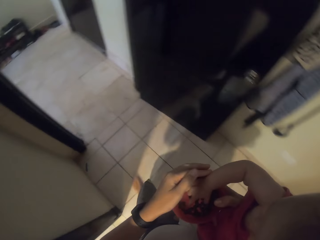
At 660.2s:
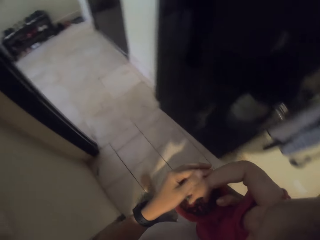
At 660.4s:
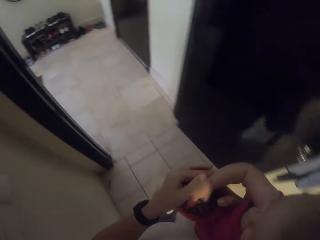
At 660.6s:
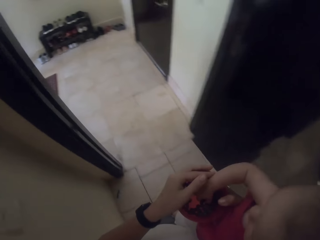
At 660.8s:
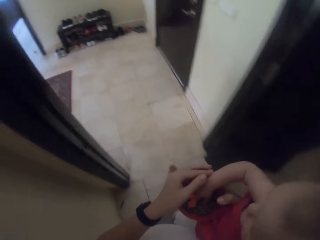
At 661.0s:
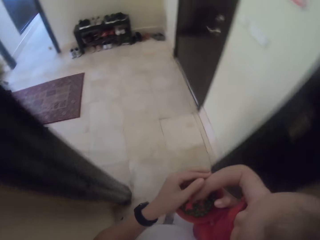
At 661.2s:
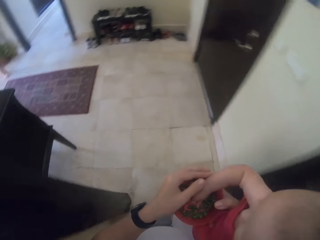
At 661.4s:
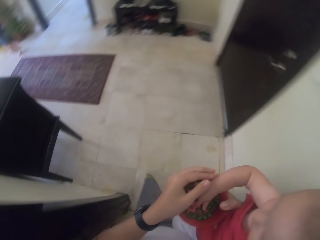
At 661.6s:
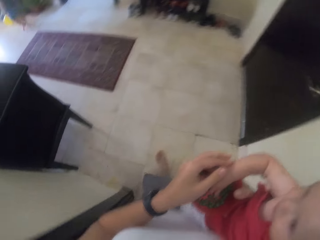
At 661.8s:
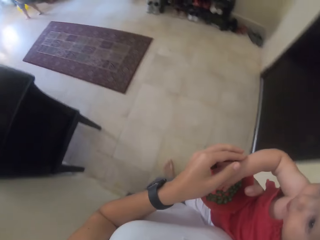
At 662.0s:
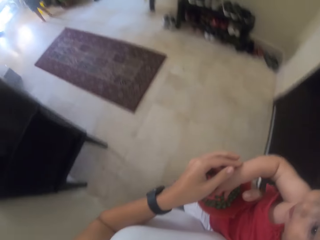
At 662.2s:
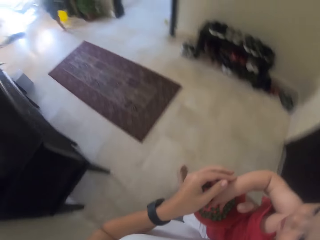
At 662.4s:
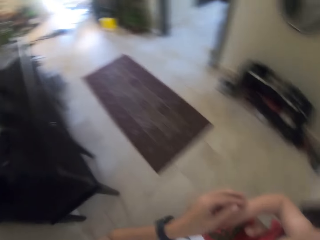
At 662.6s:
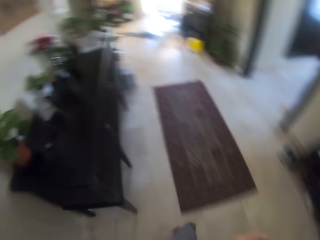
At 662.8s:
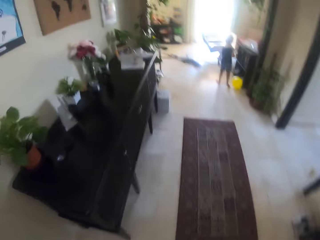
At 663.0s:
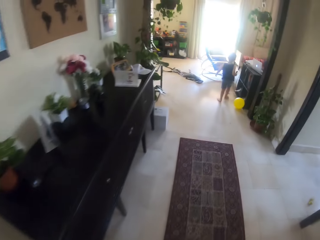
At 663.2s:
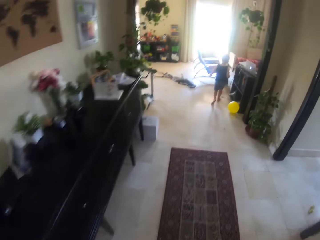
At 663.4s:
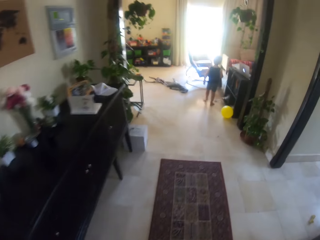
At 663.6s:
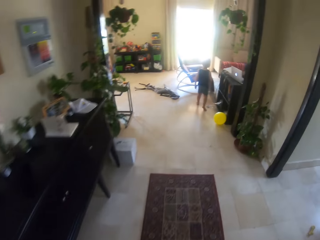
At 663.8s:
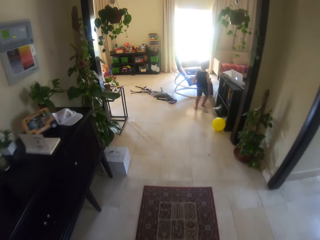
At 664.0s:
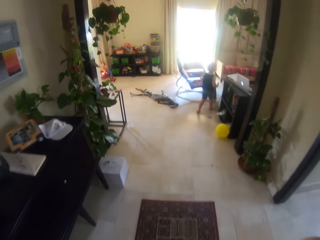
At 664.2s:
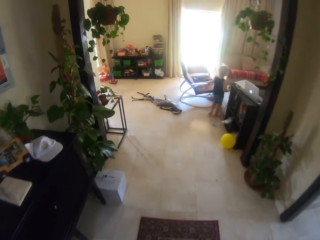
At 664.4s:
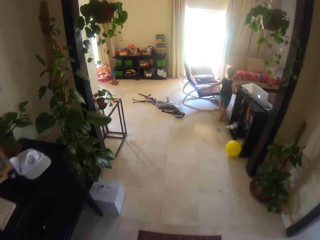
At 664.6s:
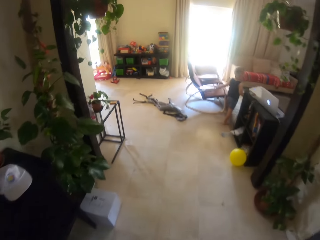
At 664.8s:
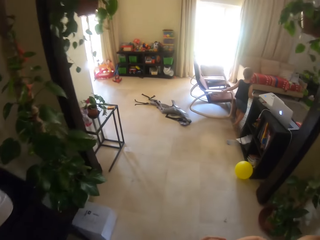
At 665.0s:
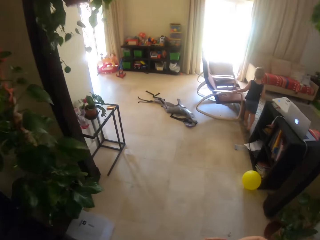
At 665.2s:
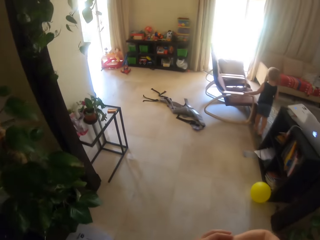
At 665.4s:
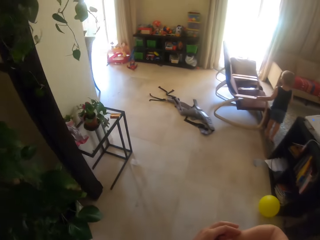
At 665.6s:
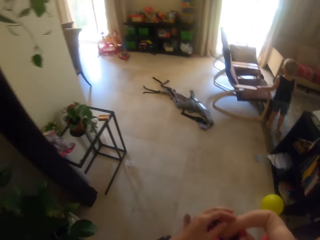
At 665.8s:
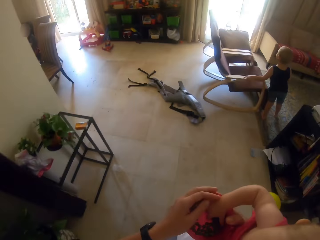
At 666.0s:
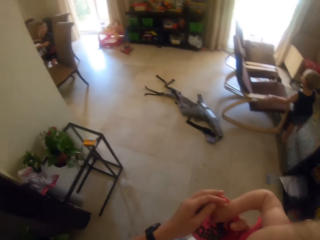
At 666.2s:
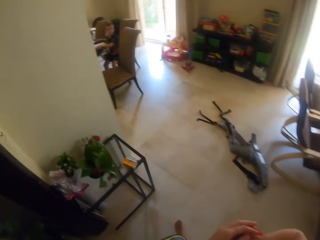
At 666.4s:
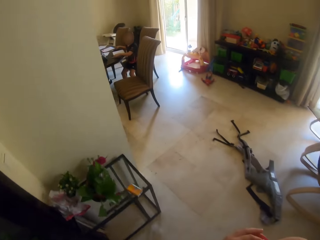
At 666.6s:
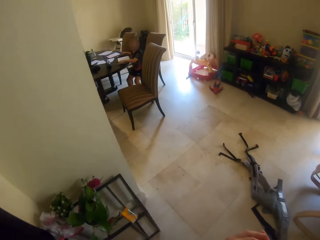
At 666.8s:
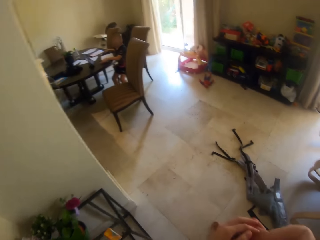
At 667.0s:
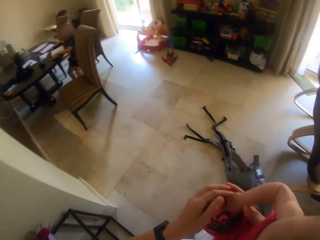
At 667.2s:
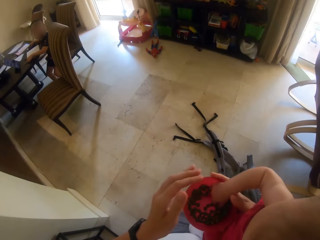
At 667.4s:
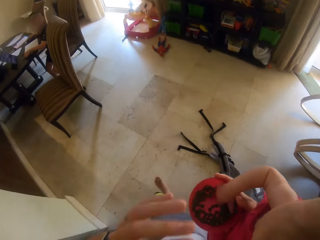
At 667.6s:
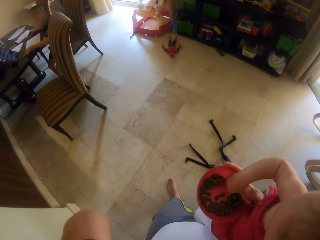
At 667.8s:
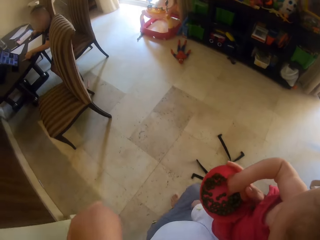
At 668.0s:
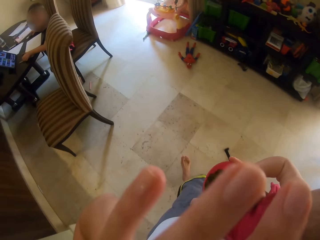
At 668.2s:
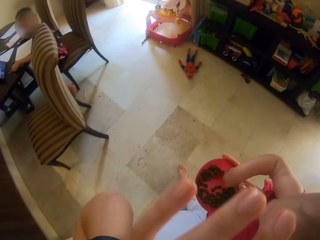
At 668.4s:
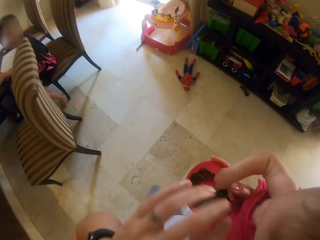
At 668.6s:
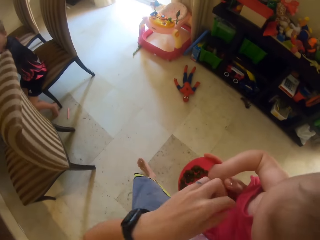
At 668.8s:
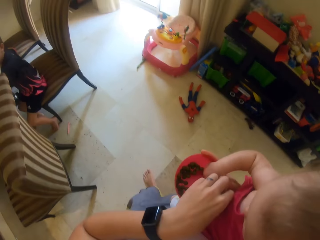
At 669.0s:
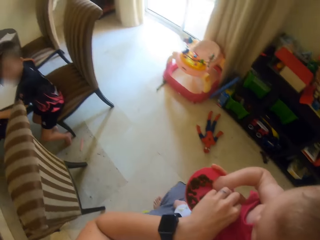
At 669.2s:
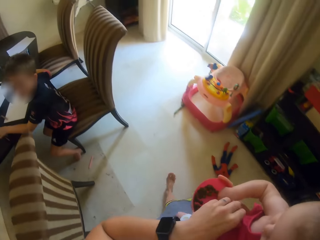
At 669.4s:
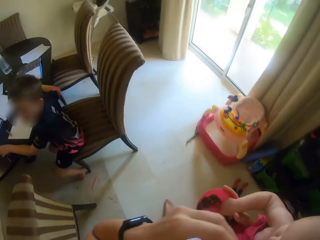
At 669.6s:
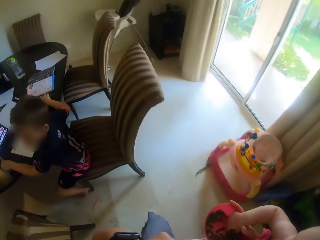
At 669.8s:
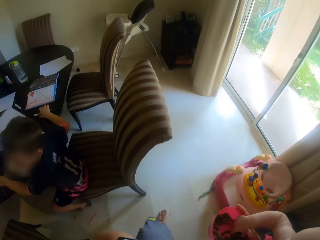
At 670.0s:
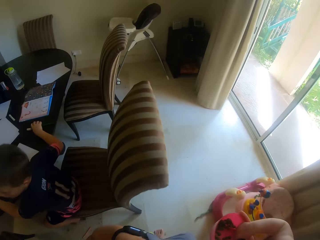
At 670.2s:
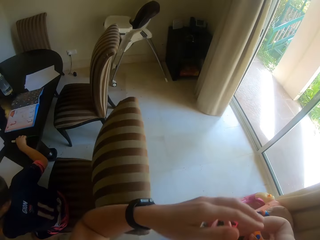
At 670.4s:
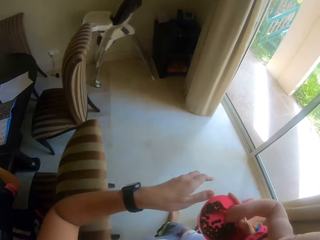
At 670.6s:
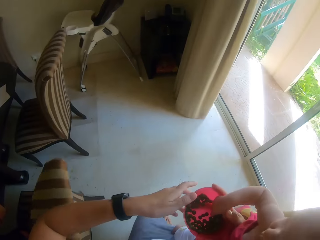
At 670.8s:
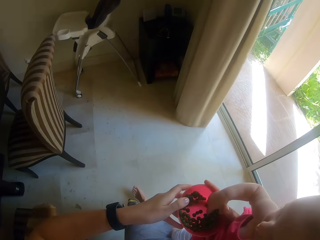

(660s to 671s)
The camera wearer walks into the room. He walks away. He walks around the room. A child walks around the room. The camera wearer moves his hand.

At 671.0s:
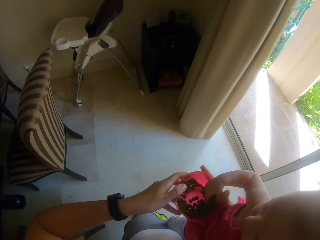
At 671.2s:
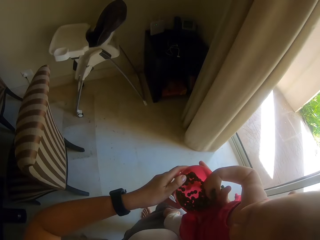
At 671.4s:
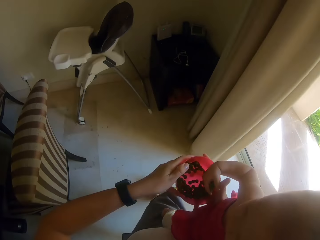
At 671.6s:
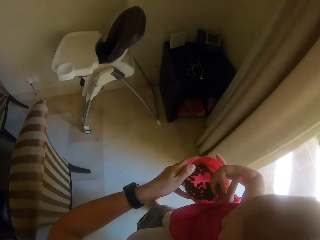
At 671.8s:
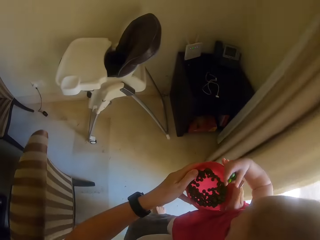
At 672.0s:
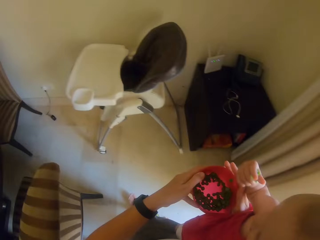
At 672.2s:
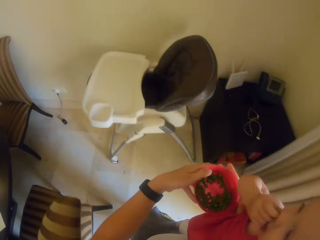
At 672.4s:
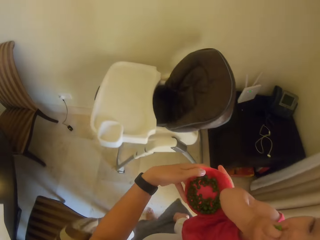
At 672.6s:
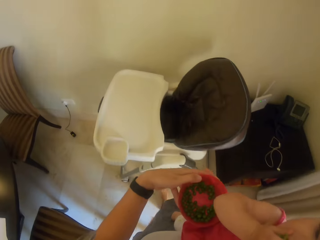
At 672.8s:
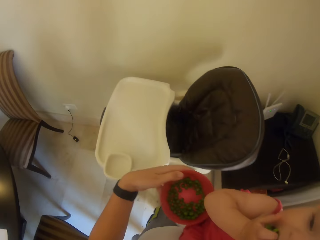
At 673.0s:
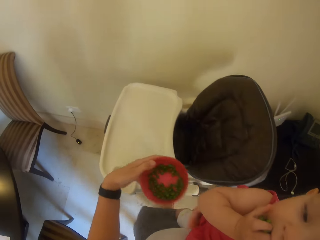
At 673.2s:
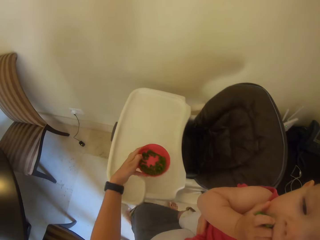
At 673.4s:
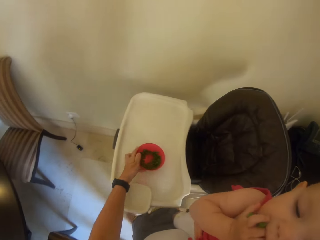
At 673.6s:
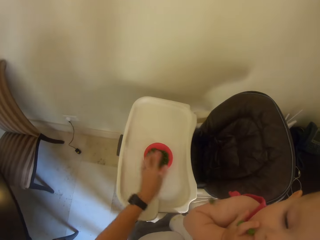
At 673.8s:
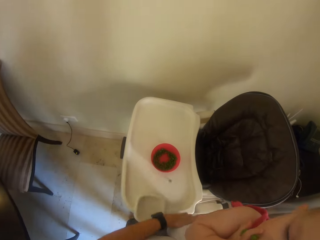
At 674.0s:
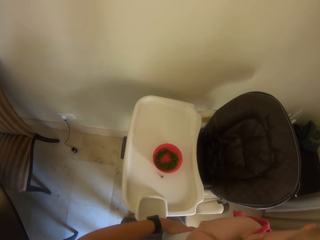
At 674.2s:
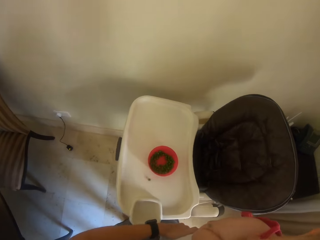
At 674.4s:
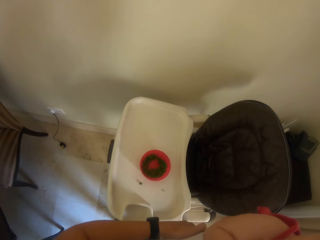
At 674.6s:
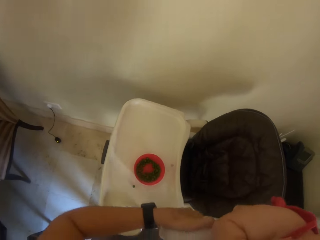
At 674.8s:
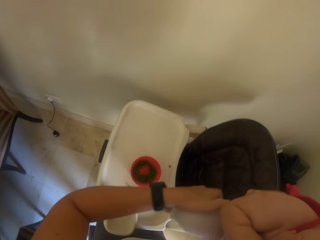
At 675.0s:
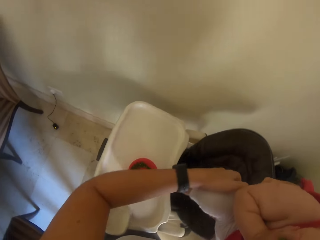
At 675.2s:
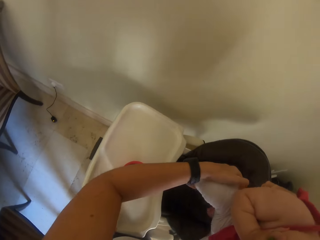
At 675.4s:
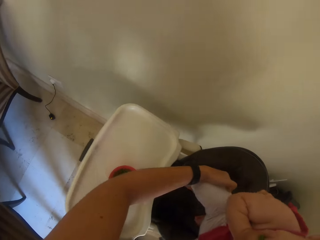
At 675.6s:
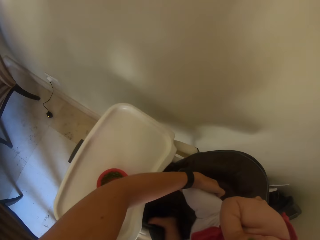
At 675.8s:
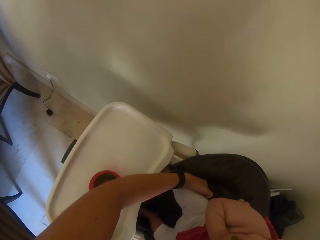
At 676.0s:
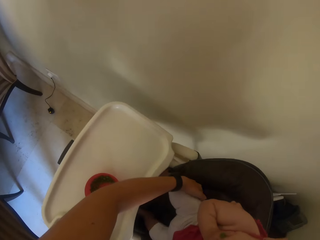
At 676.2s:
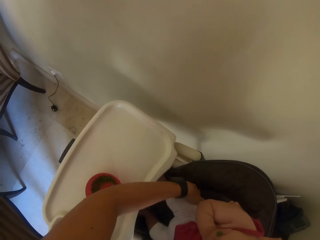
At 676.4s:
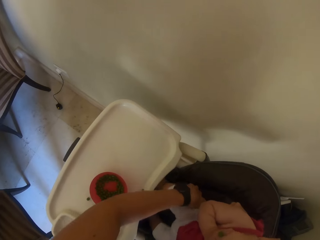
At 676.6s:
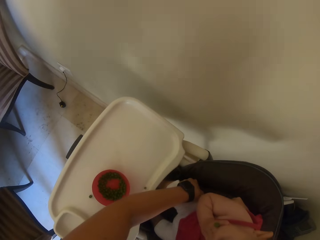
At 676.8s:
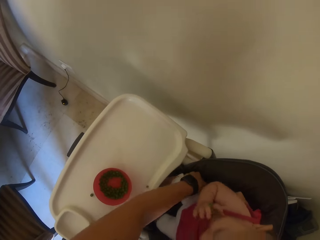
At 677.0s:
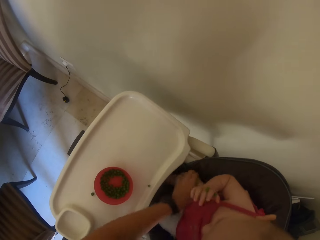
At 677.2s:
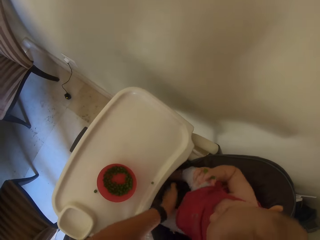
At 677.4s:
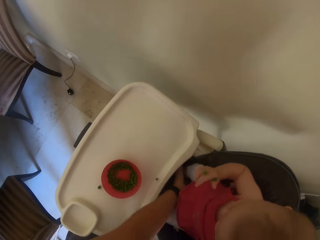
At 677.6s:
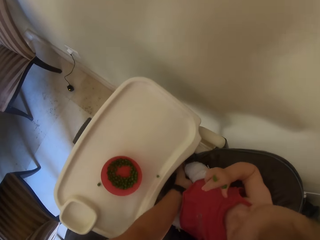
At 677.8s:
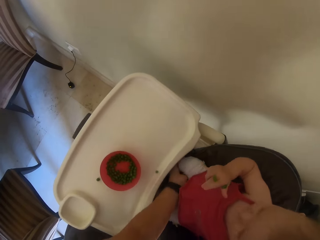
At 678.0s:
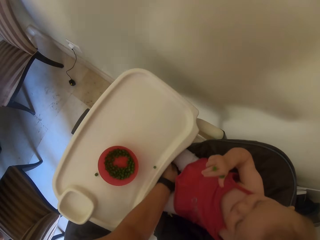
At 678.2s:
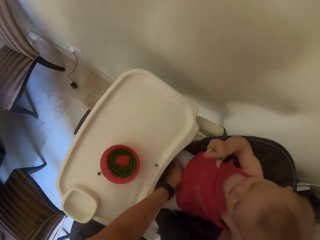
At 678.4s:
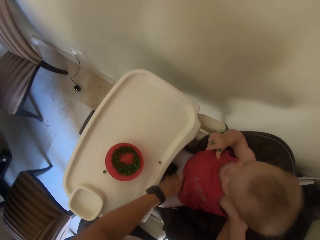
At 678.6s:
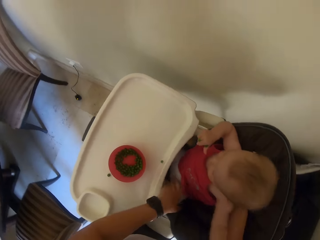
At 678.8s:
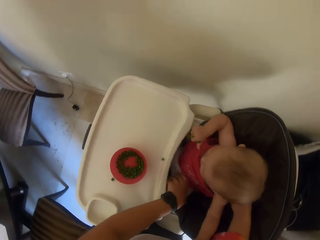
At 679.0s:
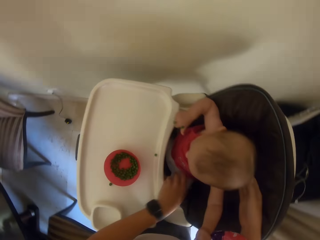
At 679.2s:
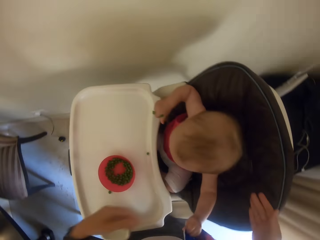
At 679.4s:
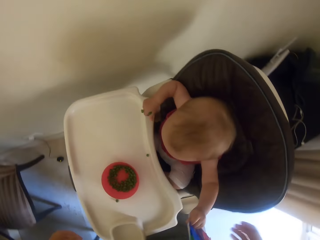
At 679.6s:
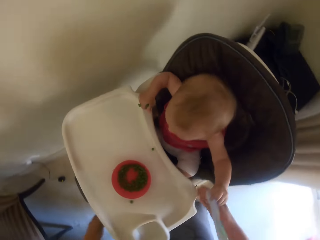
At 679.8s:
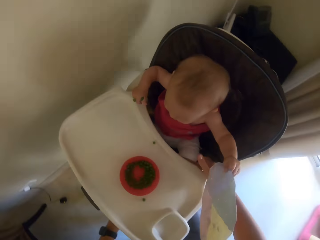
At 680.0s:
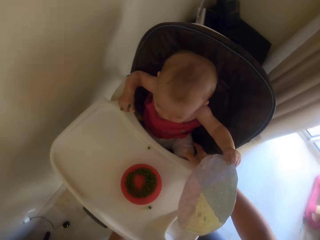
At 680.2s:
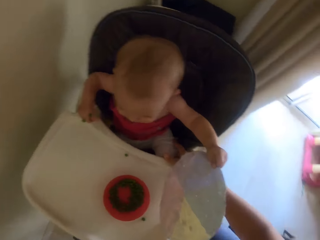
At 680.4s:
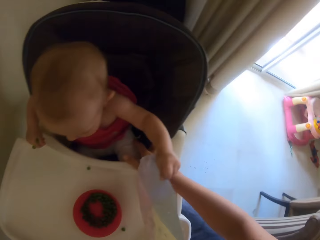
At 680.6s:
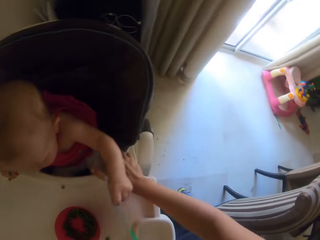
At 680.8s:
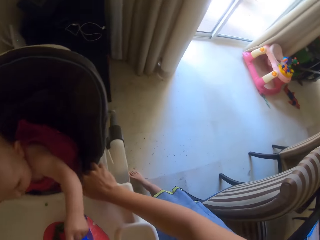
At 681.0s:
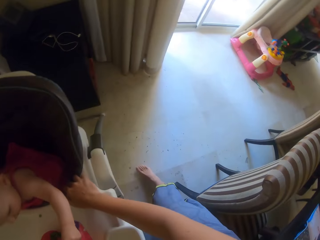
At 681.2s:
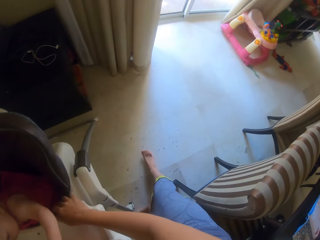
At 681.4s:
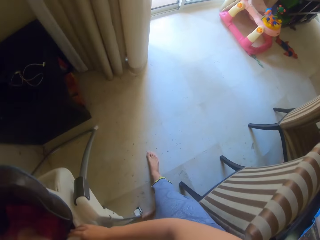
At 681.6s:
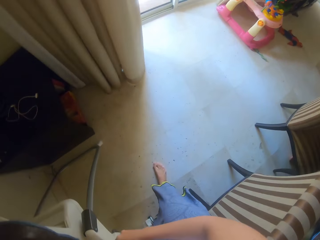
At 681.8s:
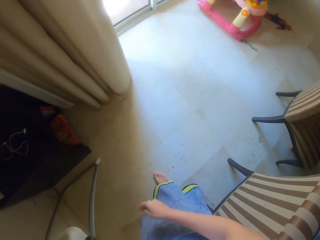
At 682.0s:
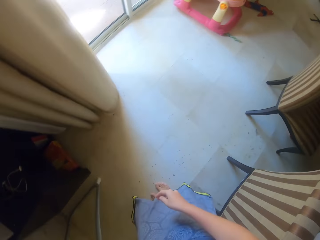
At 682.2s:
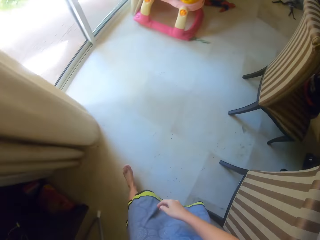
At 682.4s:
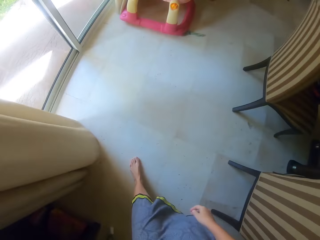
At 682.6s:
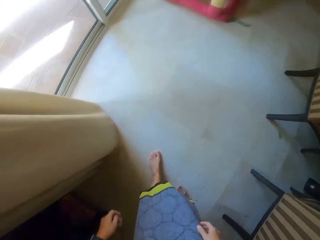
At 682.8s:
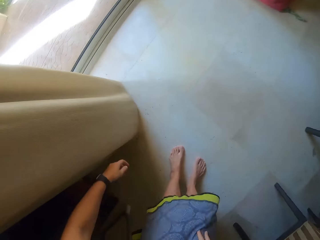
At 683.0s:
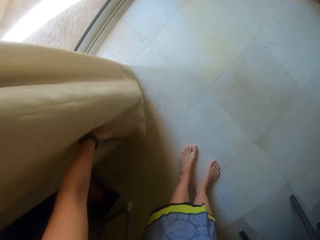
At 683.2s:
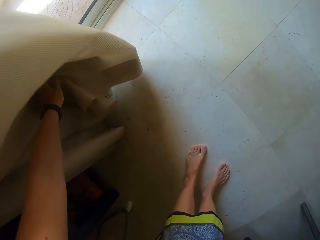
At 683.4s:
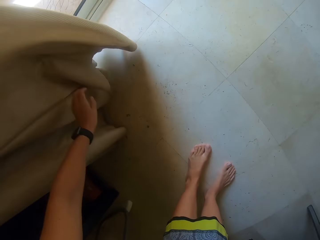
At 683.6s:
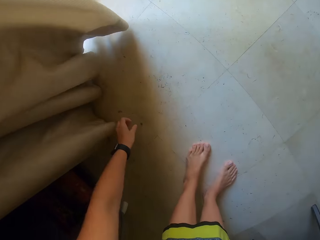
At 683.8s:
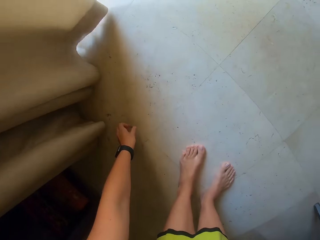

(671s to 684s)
The camera wearer puts the bowl on the table. They put a child on a seat. They walk around the room. They walk away.
